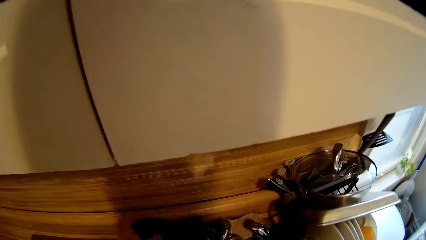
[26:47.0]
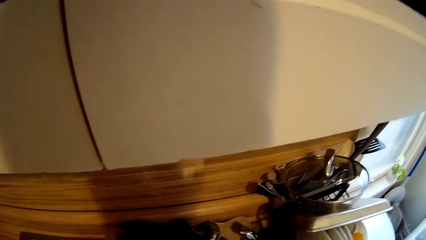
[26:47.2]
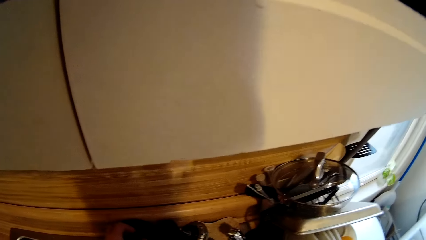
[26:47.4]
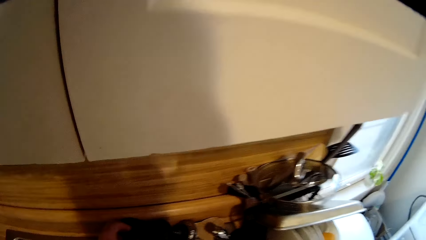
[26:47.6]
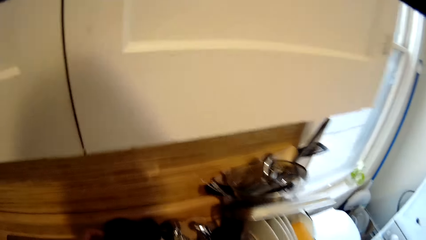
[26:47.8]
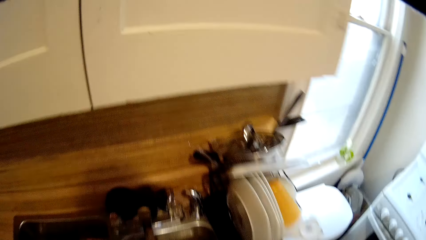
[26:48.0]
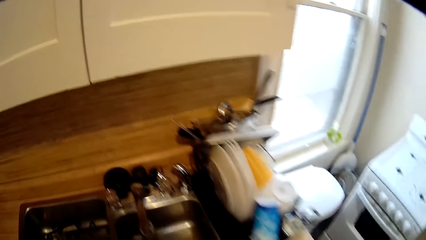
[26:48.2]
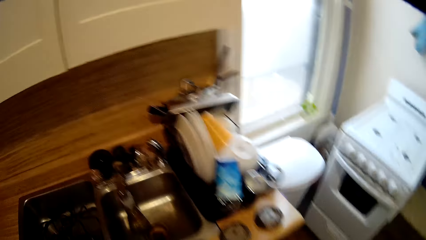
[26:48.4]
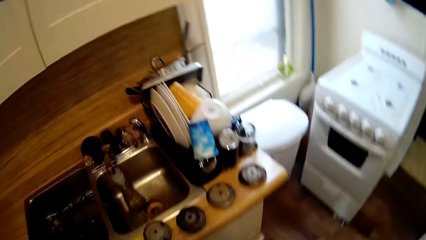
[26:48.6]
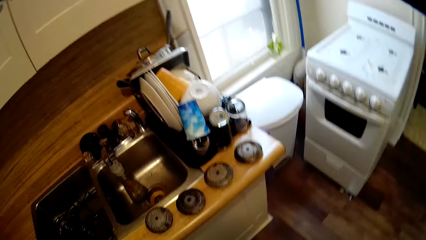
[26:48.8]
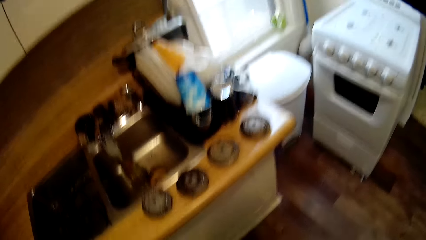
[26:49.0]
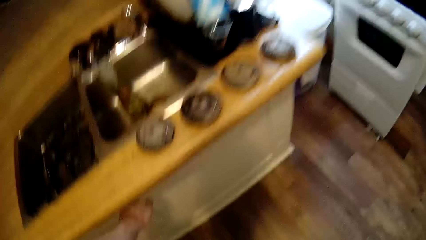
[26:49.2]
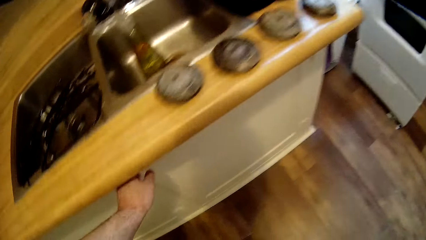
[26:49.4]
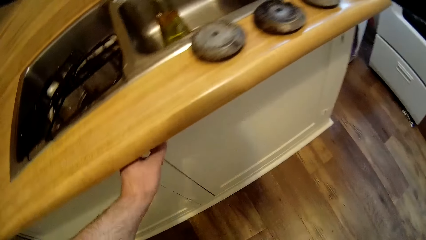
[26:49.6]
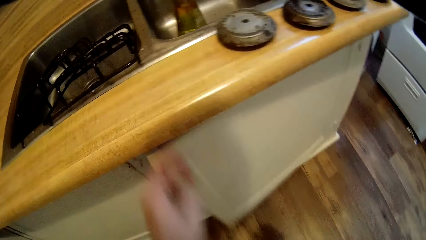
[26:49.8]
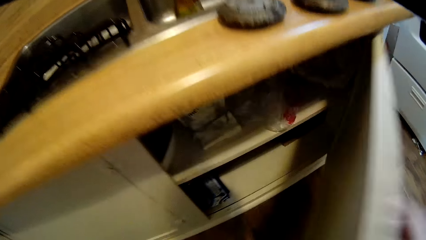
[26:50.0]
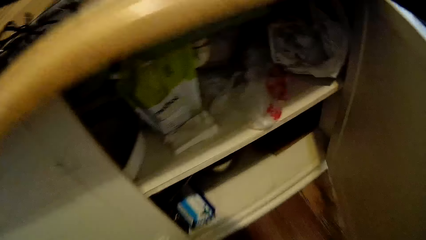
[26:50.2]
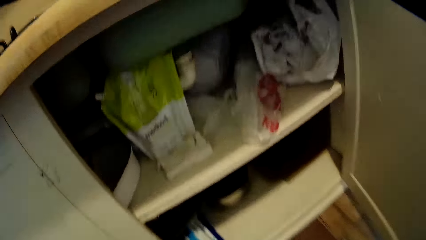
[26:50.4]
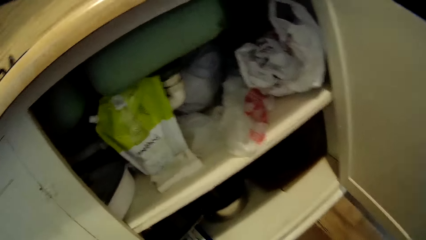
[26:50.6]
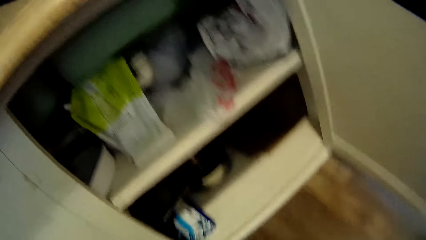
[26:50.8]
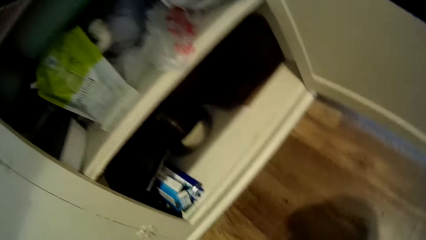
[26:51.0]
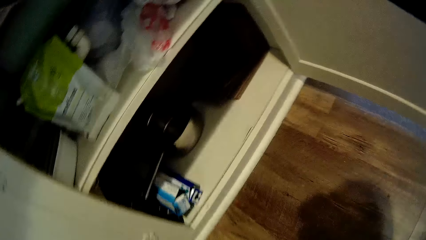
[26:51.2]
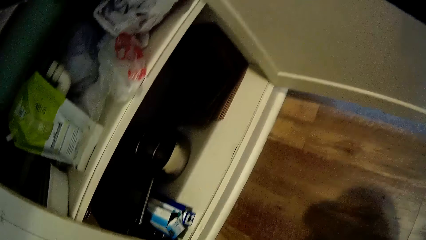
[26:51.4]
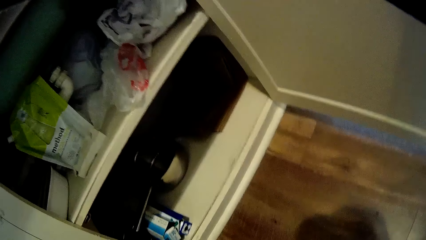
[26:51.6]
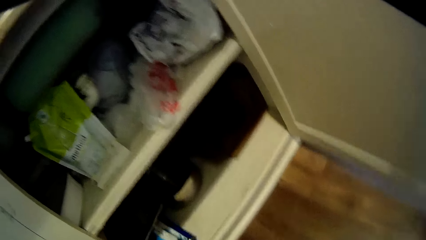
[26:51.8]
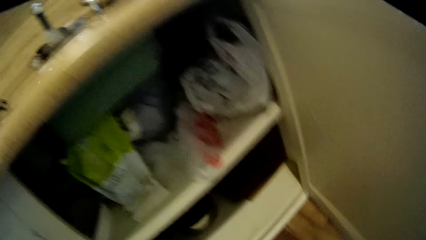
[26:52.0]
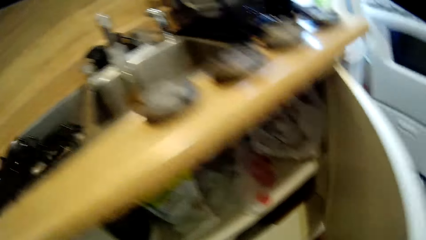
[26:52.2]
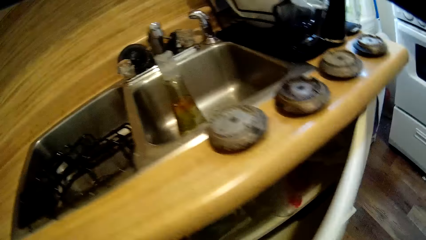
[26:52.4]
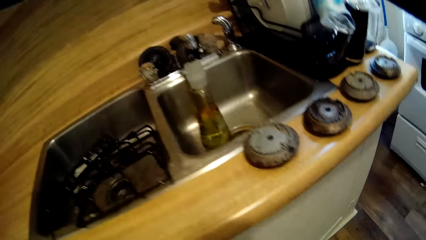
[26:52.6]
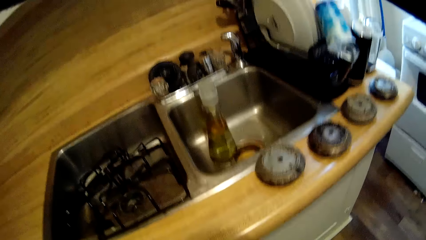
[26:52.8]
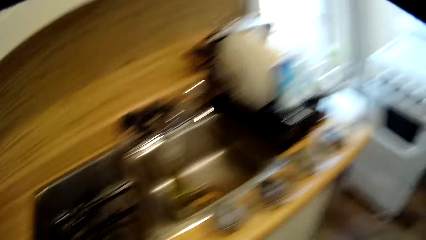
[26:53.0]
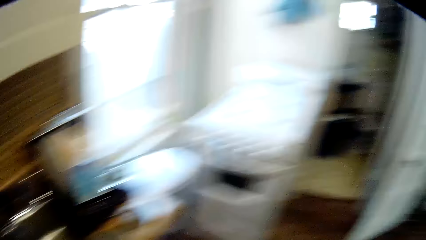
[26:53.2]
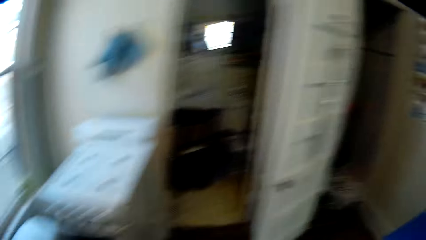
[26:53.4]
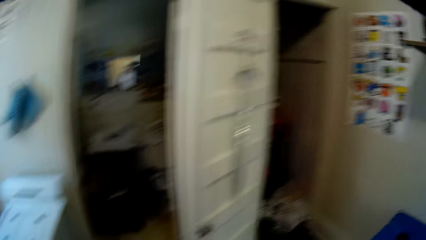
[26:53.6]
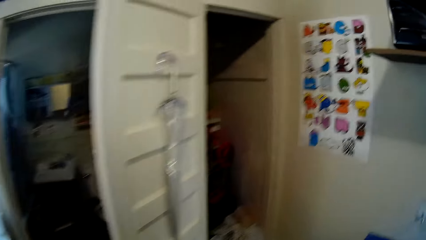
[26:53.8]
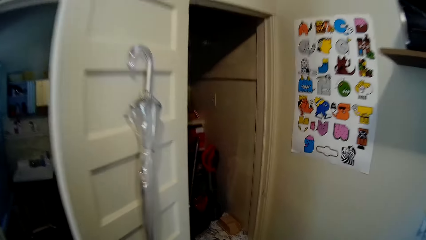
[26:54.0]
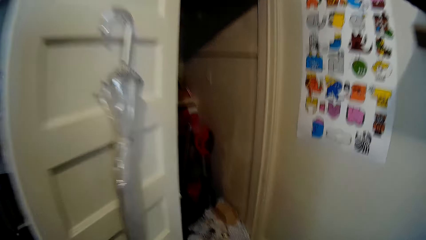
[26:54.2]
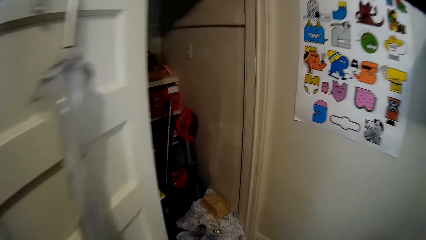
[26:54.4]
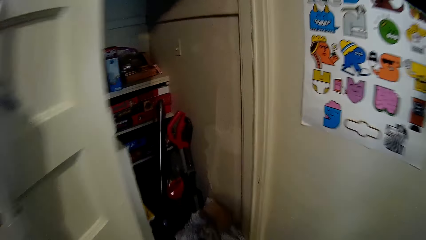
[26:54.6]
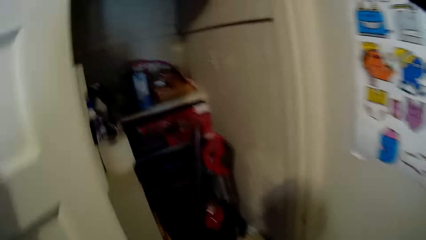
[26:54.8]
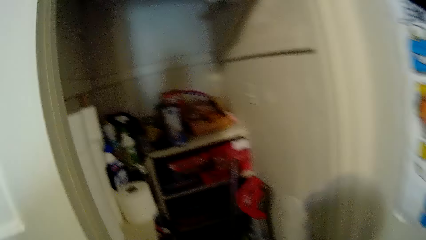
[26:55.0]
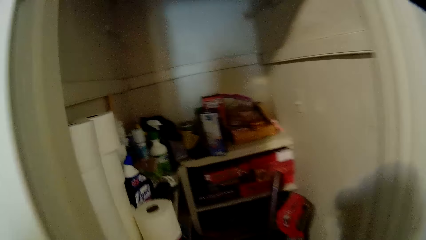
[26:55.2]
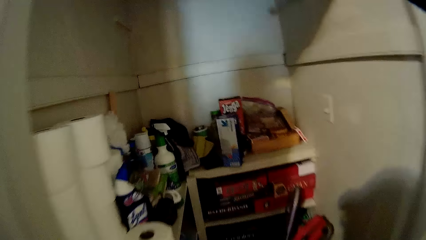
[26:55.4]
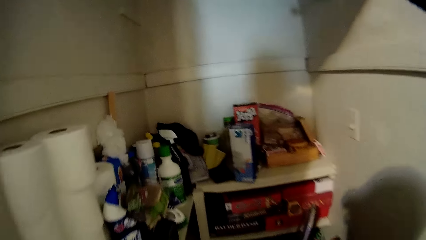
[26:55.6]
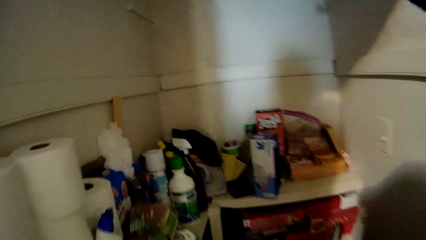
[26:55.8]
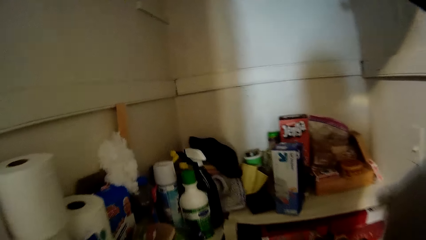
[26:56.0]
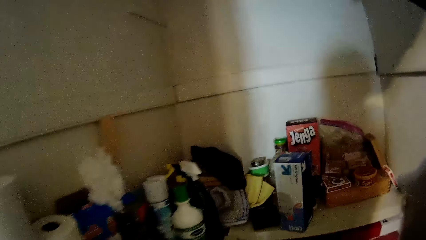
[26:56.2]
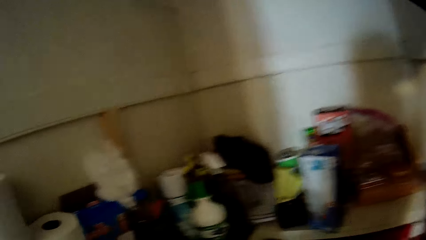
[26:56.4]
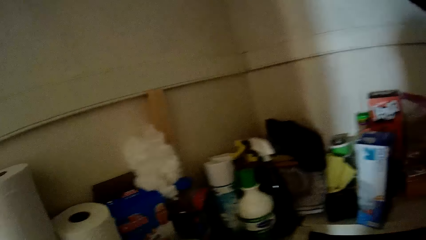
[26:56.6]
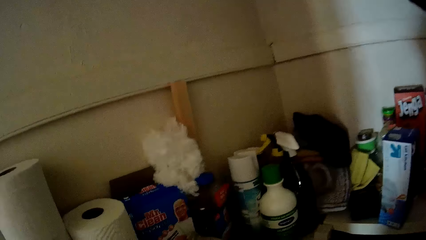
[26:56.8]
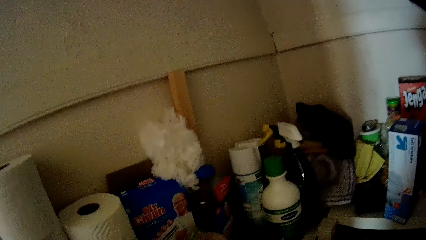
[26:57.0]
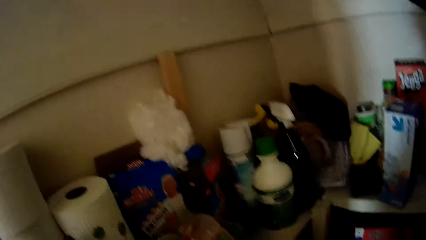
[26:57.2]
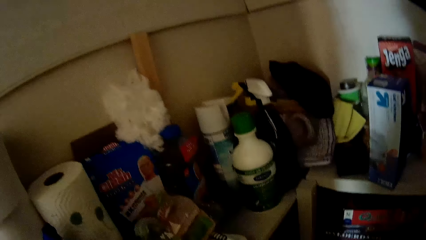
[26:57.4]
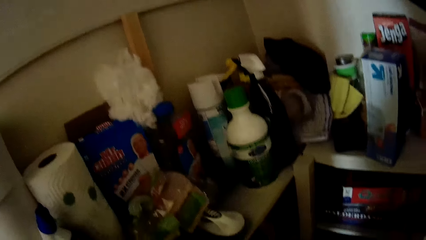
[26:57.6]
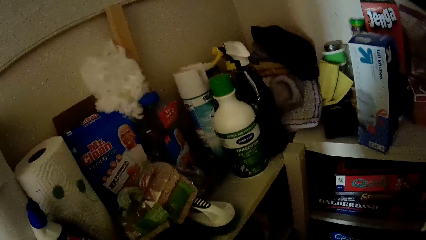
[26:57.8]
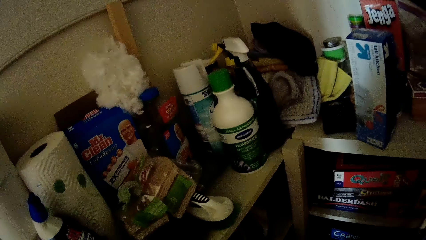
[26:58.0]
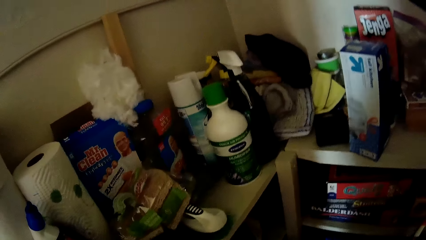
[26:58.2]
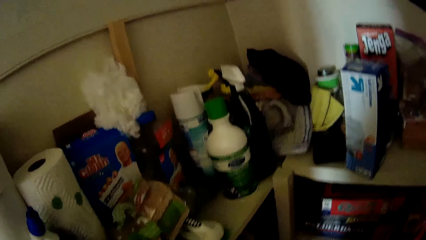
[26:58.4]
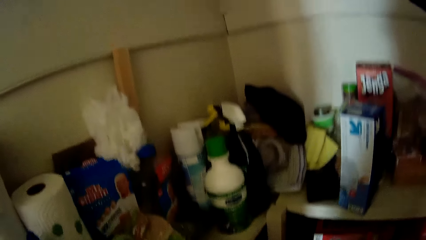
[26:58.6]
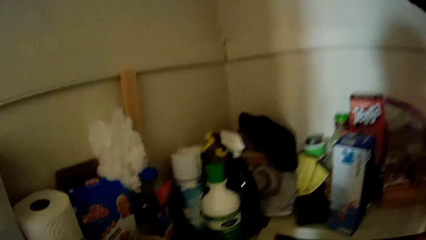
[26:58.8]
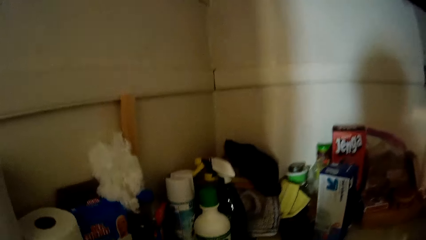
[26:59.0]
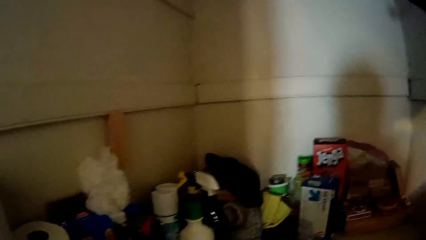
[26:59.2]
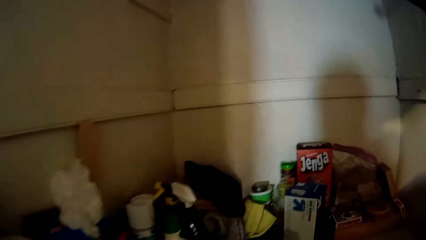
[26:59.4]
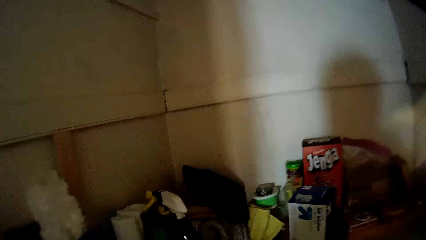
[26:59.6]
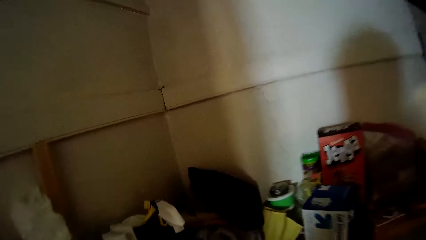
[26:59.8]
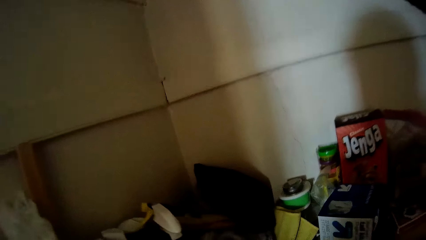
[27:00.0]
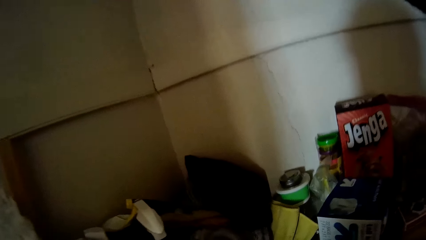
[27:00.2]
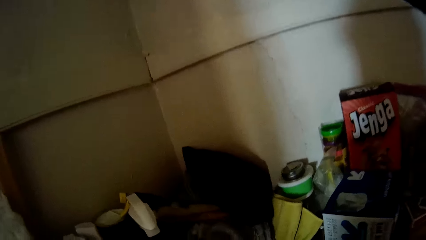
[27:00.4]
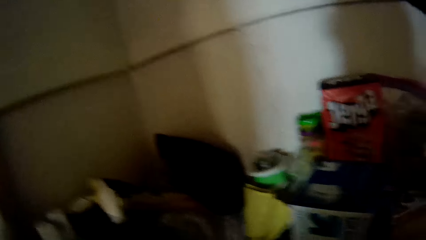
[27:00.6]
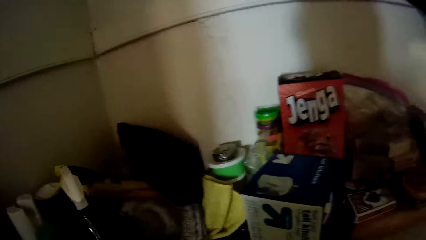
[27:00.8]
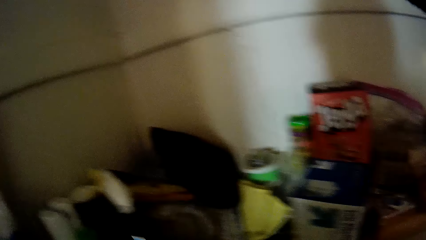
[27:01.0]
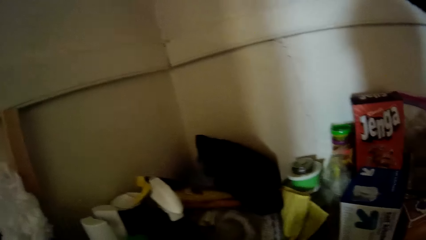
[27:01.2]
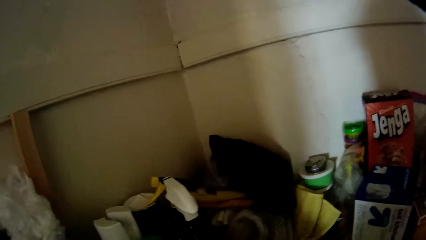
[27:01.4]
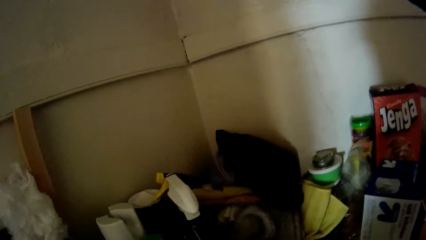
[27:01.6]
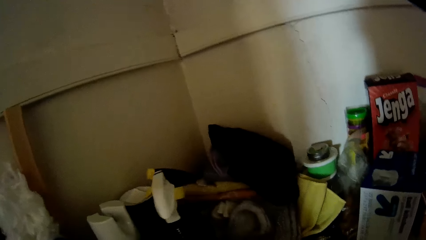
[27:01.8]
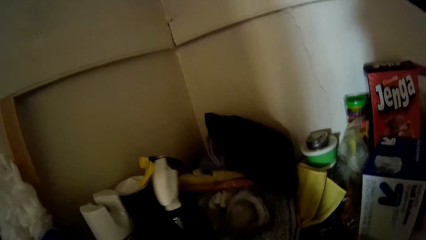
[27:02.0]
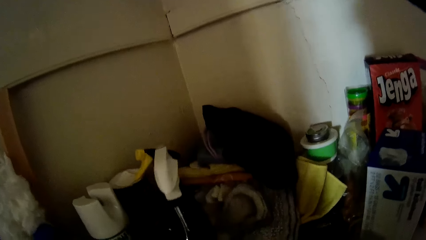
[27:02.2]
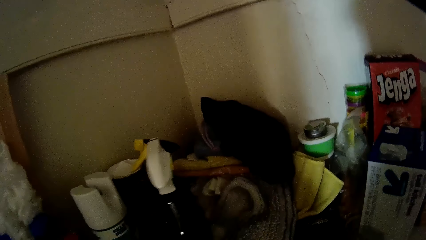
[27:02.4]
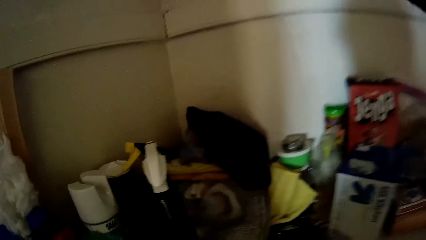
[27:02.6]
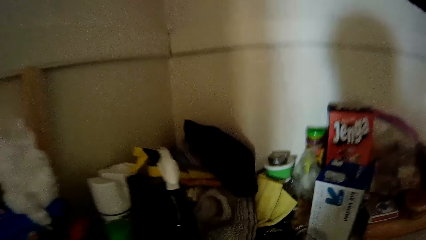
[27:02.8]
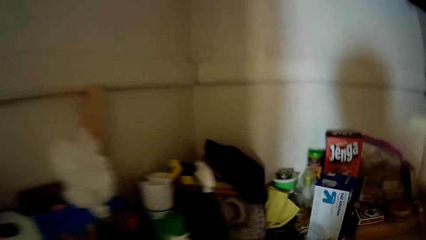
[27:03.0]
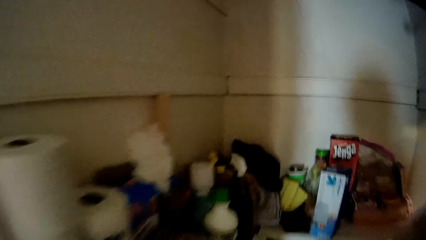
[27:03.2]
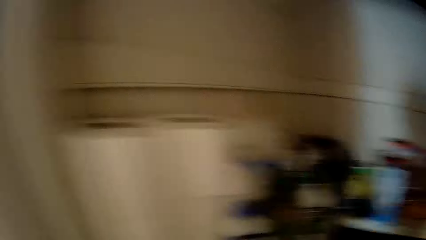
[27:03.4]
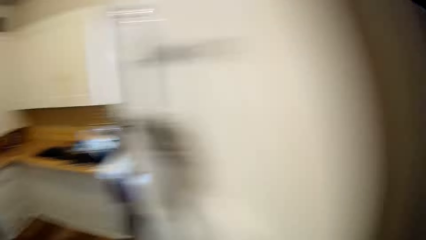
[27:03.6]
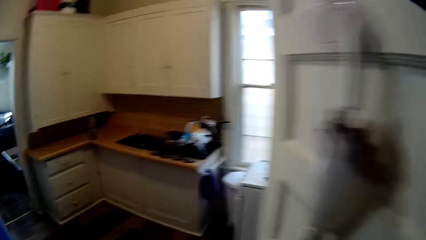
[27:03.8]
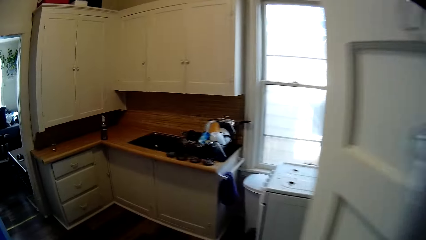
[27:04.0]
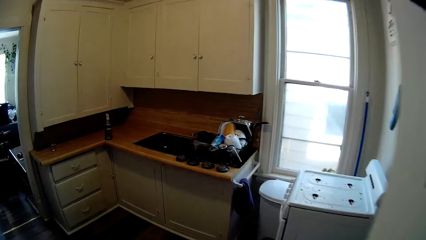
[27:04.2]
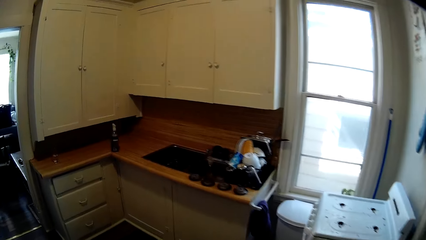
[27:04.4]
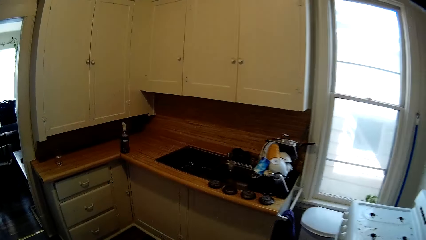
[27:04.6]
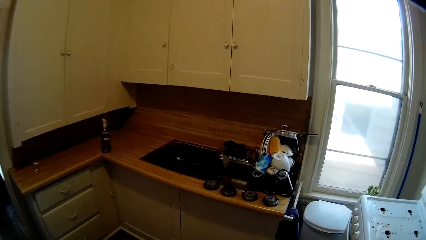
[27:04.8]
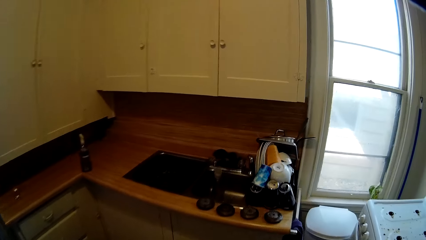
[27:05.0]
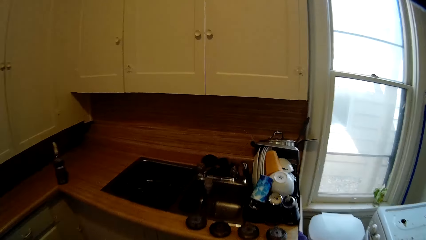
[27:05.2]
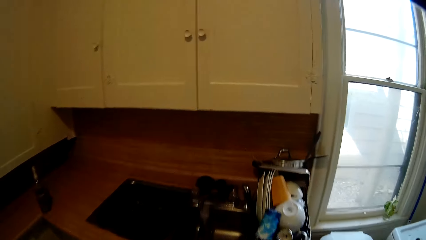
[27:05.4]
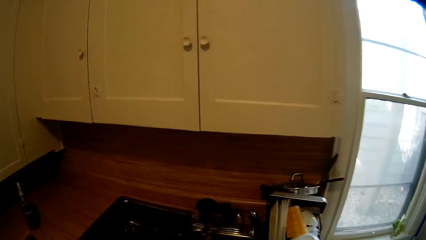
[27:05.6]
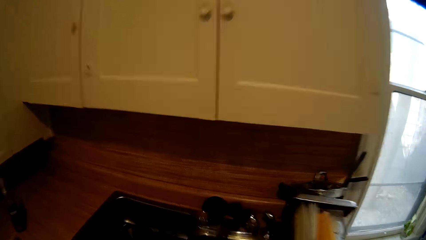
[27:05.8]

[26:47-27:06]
The camera wearer opens the kitchen drawer. They look inside the drawer. They close the kitchen drawer. They walk around the kitchen and look around the kitchen. They look around the kitchen and touch something. They look around the kitchen and walk around the kitchen.
